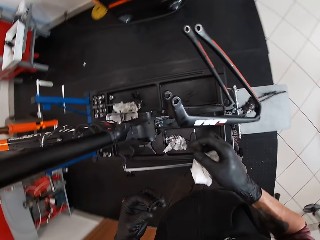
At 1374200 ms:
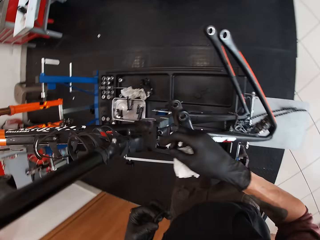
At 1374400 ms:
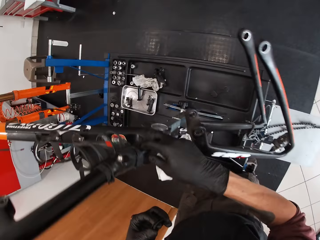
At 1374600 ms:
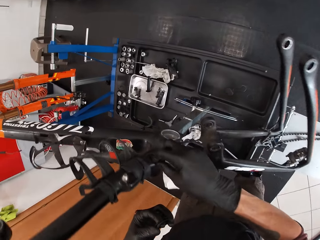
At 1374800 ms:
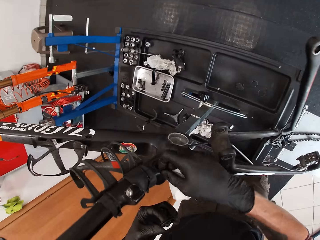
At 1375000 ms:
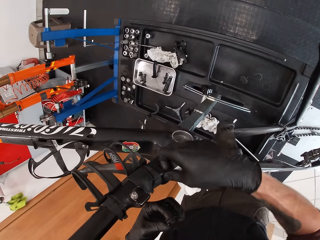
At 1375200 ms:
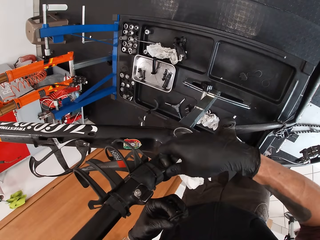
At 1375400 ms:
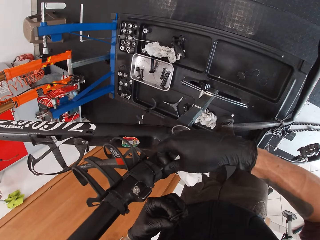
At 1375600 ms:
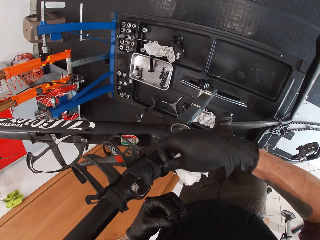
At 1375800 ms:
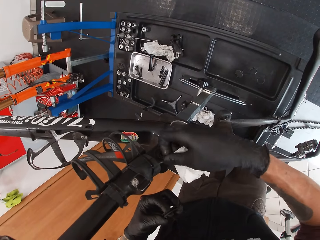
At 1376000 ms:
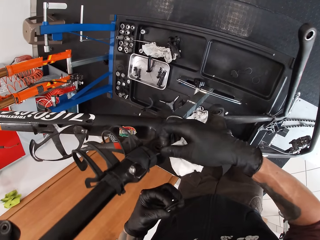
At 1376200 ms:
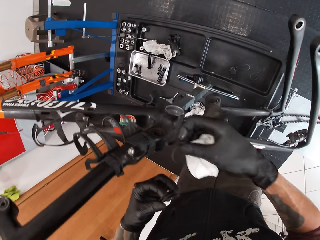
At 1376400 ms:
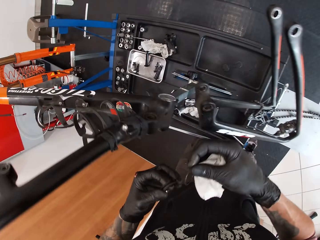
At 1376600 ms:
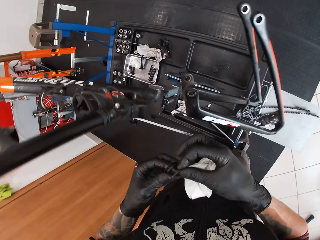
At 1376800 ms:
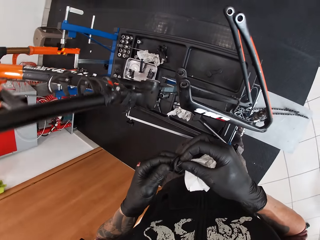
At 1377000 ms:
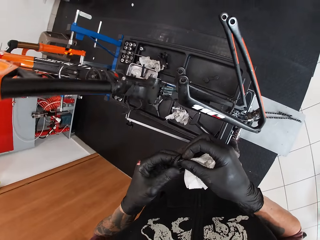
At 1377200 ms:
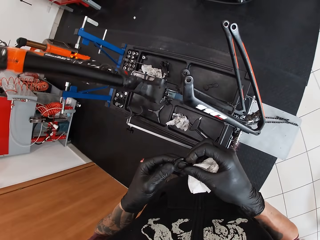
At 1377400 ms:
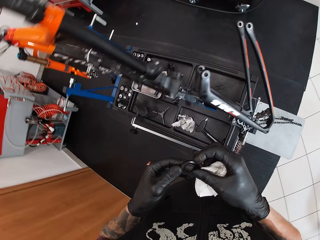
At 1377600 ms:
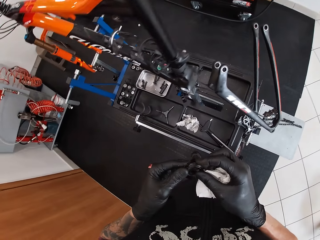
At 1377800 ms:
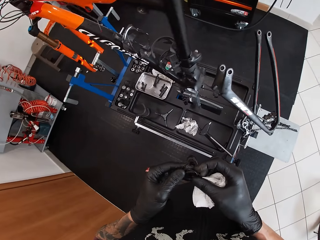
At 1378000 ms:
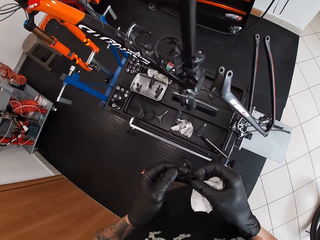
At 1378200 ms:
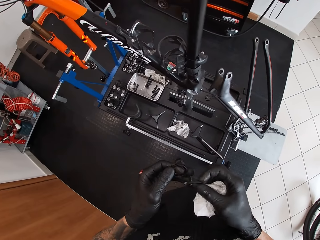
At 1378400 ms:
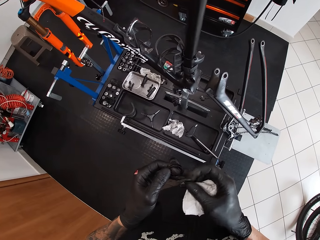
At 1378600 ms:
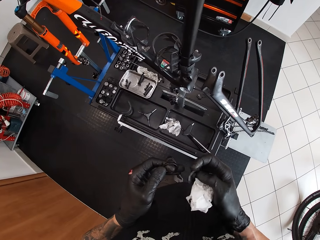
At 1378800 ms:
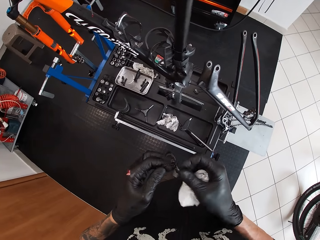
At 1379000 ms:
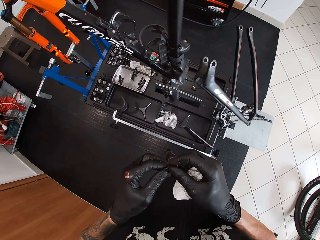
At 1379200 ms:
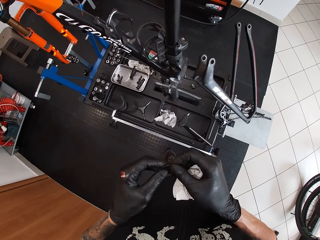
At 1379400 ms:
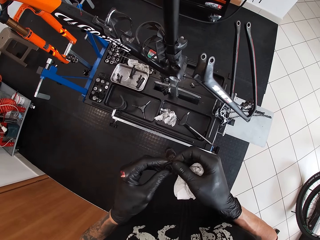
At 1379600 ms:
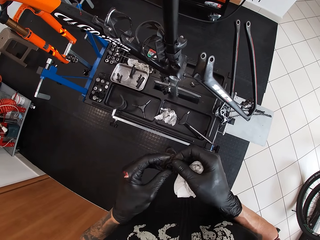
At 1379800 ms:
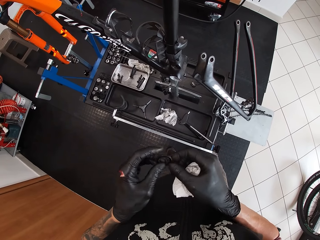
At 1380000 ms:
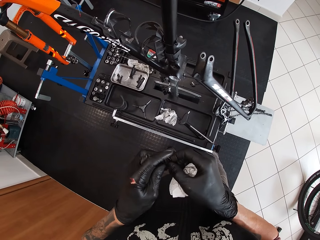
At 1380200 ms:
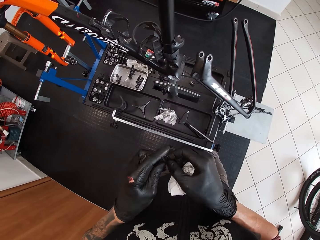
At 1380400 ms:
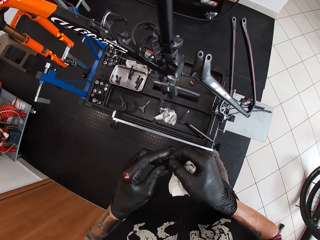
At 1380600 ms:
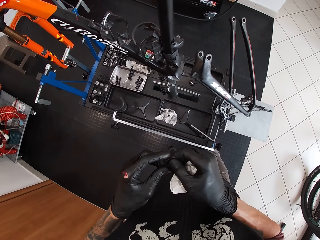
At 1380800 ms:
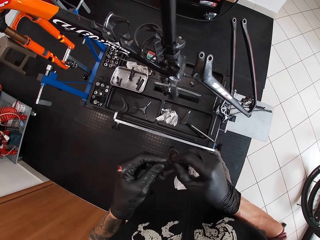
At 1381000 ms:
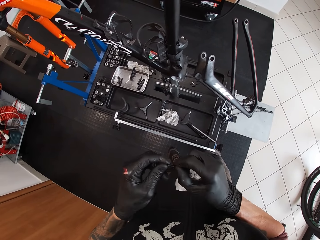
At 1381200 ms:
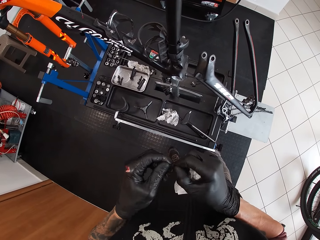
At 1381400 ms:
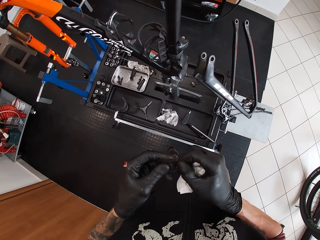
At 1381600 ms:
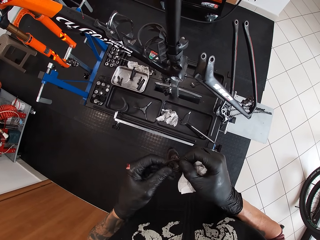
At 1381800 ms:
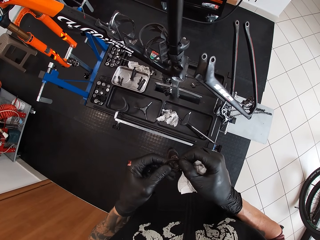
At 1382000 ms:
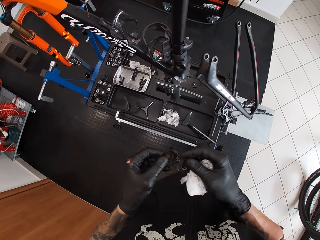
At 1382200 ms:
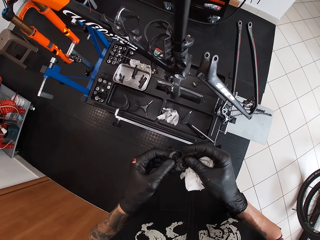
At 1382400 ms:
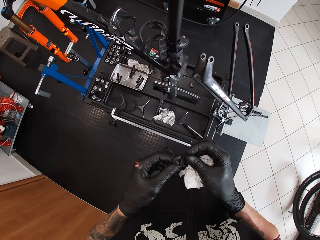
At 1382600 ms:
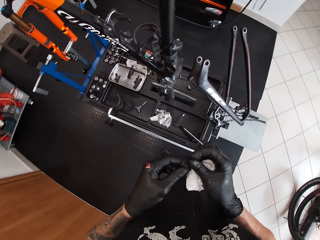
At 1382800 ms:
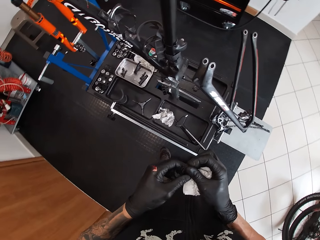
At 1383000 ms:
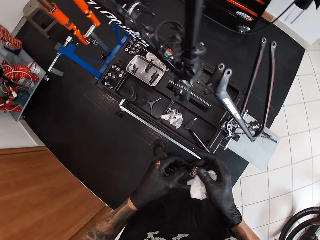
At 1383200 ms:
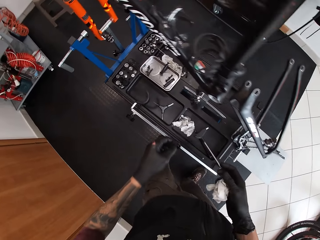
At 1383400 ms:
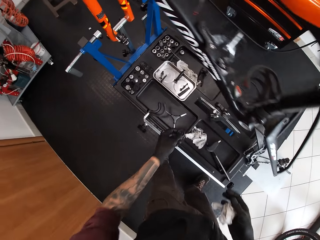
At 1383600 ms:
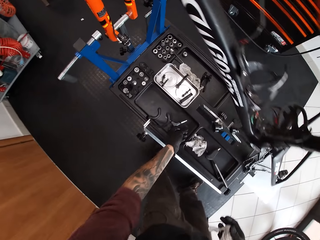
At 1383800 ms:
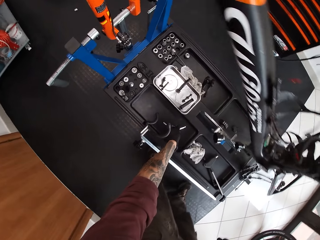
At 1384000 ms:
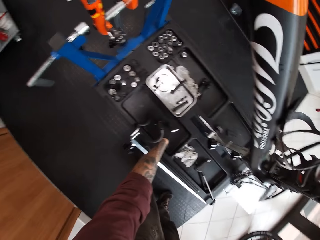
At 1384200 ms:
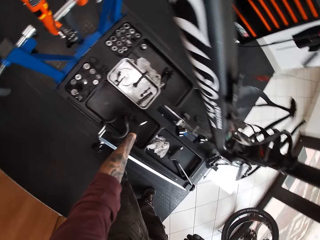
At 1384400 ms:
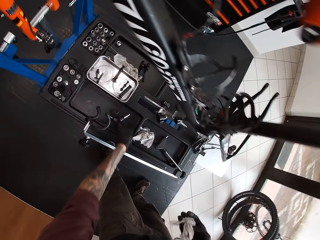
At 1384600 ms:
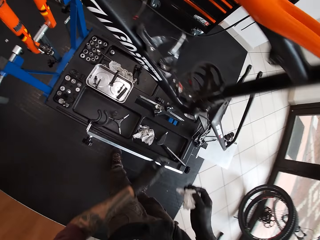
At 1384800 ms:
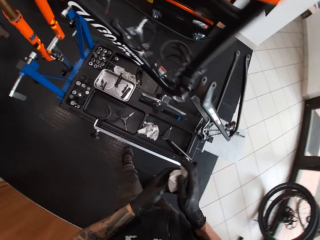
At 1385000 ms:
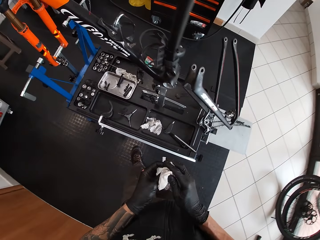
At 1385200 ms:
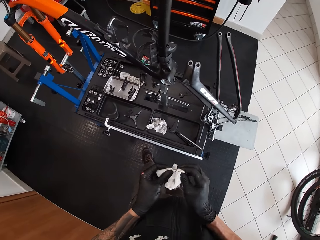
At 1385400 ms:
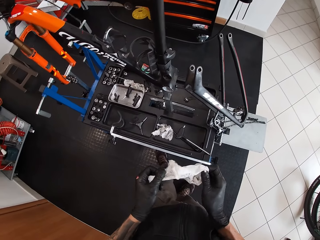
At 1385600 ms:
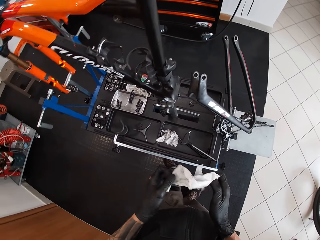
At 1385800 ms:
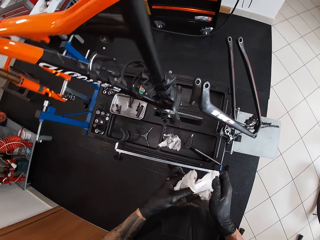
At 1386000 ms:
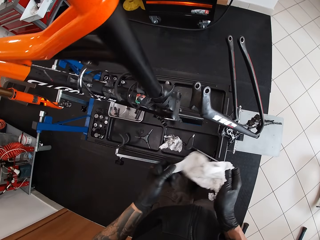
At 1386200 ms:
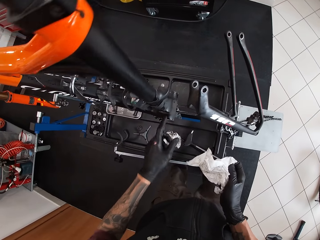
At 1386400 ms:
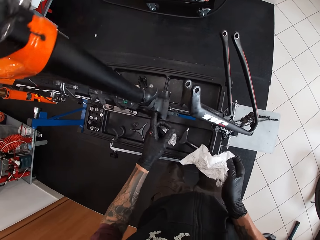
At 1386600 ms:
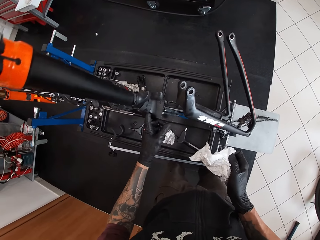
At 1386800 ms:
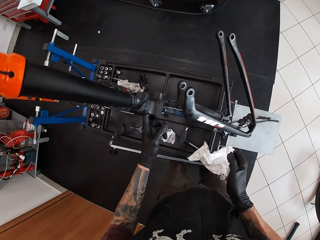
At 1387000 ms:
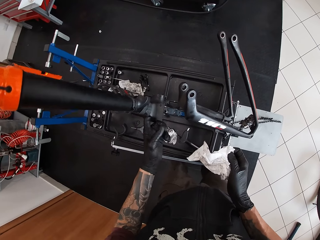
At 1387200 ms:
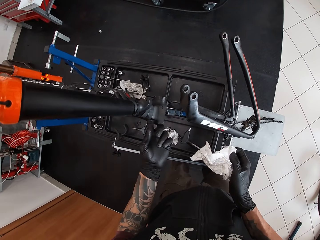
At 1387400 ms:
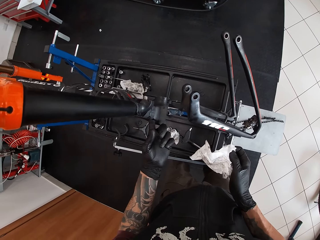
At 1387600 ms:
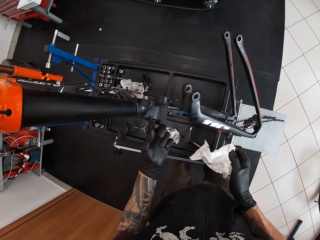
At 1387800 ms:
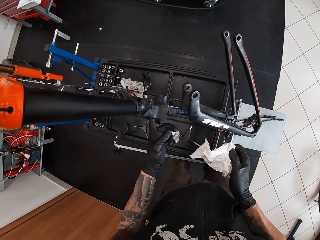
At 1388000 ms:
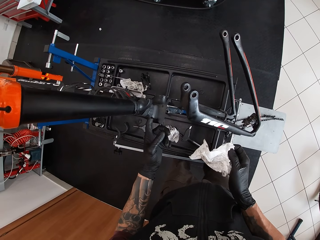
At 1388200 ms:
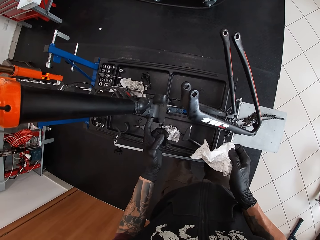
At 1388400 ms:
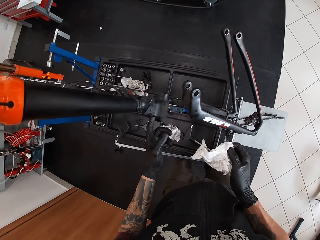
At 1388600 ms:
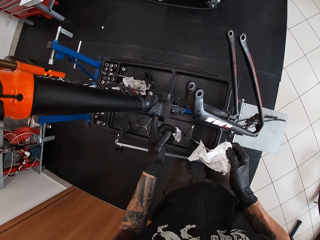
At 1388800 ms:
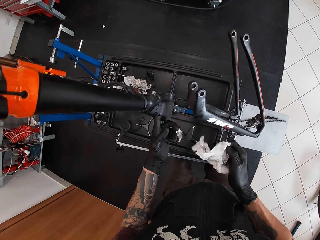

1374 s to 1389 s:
The camera wearer removes a nut from a rod. He joins the nuts. He adjusts the nut on his hands. He drops the bearing ball or nuts on a desk with his left hand. He adjusts a piece of tissue paper on his hands. He adjusts the nut on the rod.

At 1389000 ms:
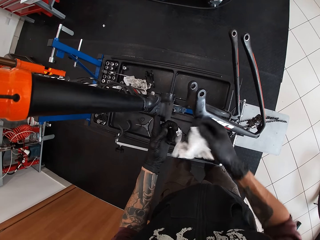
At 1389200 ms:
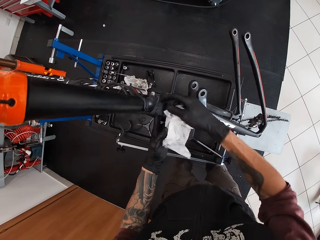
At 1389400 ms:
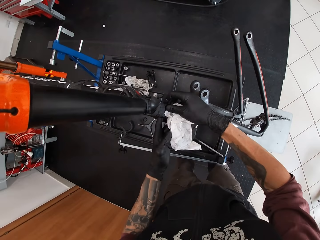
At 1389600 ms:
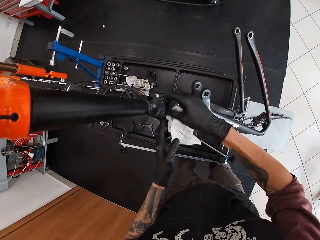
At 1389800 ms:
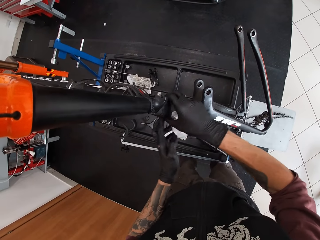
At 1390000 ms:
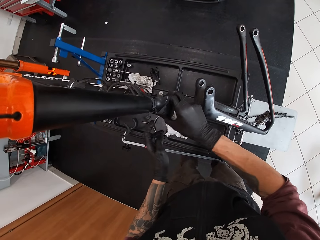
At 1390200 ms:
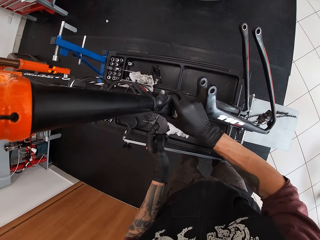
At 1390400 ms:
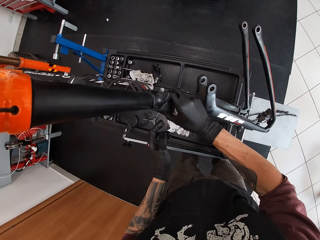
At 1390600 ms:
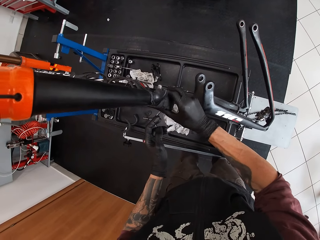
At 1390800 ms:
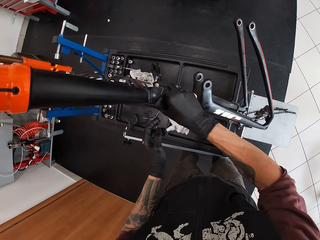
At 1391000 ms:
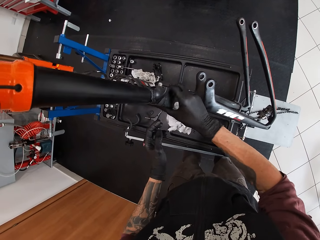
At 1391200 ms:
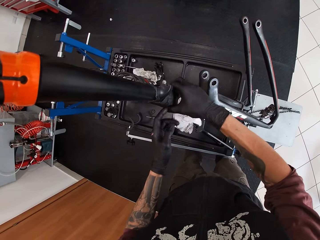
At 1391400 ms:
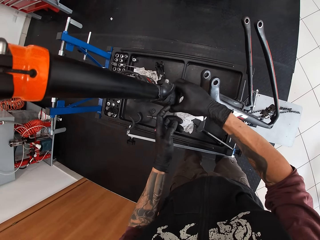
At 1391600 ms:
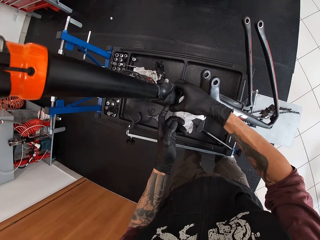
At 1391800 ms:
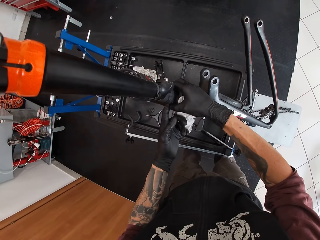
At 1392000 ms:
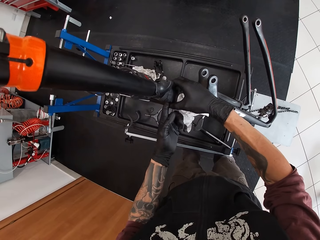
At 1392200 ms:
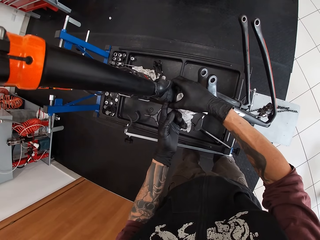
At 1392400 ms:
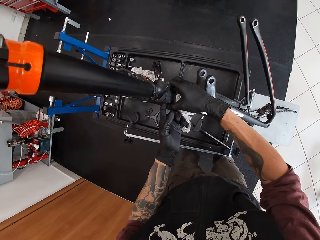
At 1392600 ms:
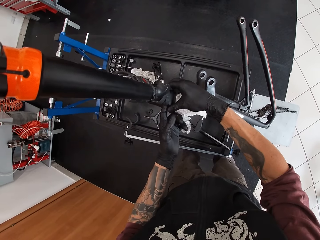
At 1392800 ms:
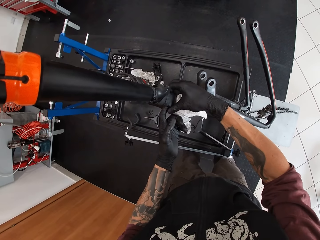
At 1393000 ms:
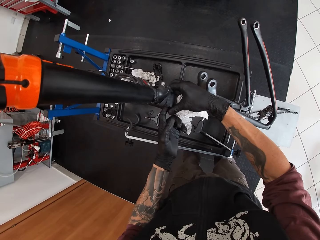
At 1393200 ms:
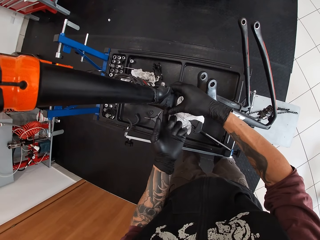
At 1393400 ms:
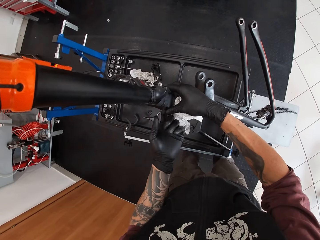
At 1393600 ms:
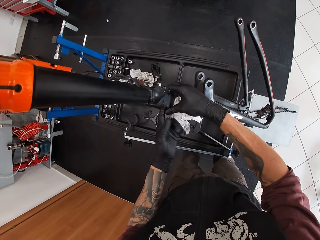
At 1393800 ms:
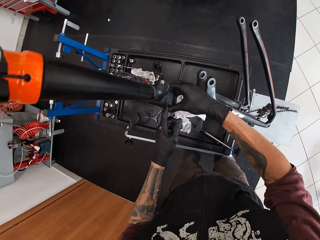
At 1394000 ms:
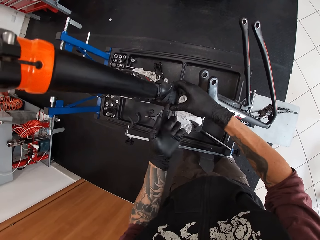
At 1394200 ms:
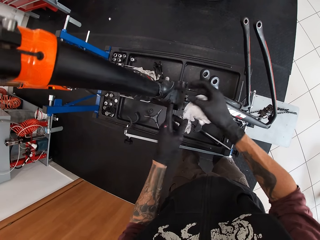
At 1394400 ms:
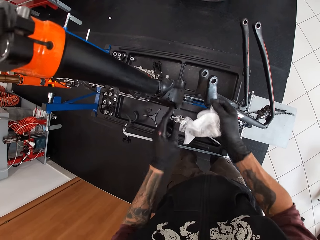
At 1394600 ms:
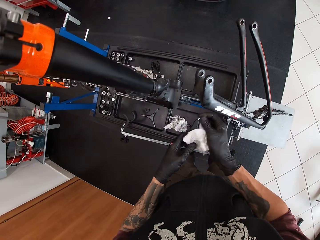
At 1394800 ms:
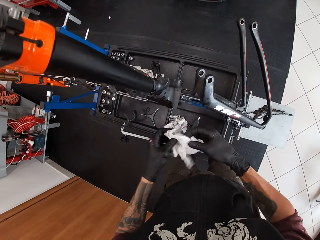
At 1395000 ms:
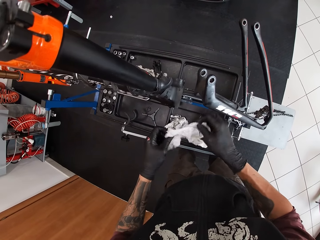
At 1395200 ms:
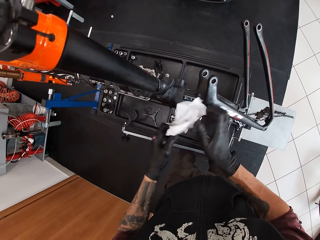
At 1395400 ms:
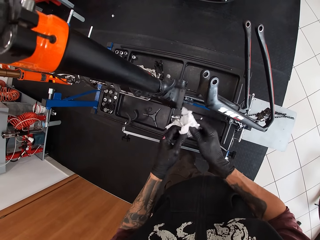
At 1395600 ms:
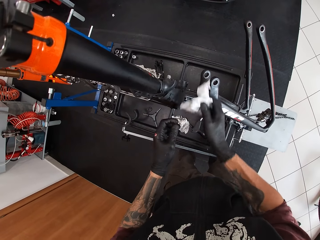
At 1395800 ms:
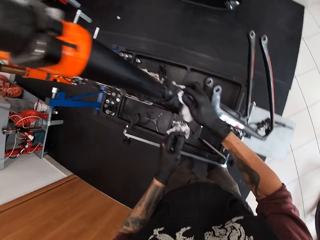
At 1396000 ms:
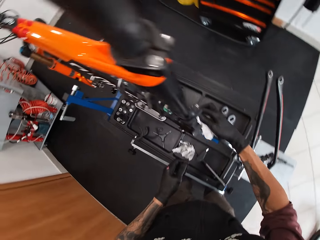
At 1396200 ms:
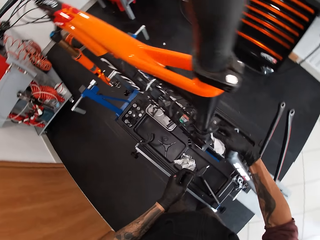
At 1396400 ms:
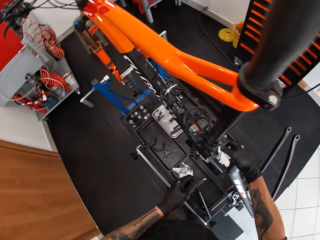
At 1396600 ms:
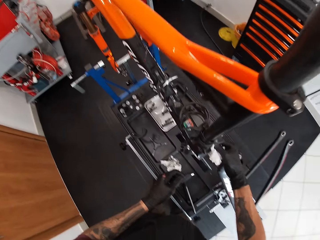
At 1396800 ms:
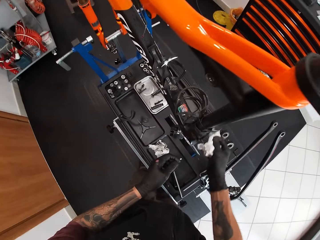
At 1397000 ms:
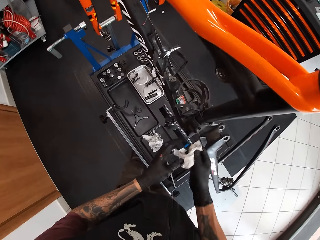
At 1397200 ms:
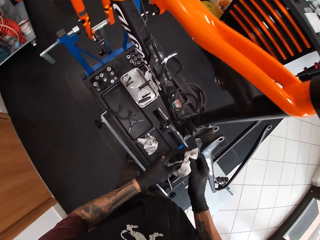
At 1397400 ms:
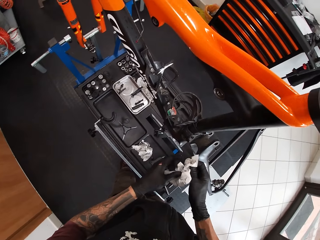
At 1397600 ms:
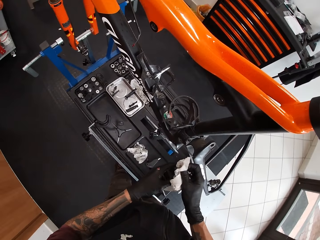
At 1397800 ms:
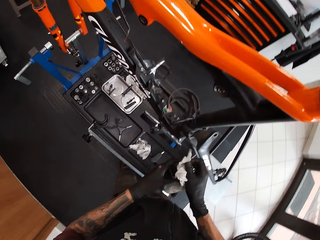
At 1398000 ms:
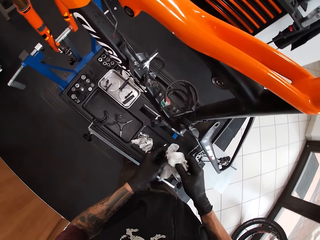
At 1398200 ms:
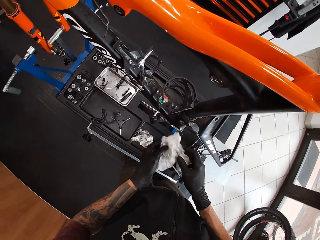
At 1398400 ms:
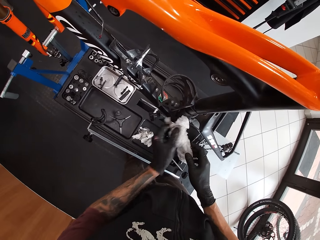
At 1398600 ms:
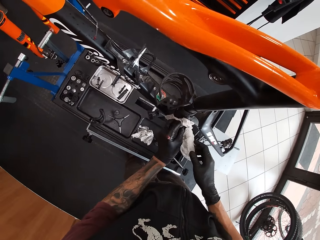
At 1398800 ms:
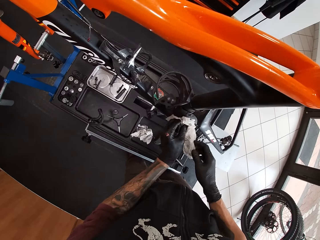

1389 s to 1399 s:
The camera wearer removes a nut from a rod. He cleans the bearing ball housing with both hands. He adjusts a piece of tissue paper on his hands. He wipes the rod with the piece of tissue paper. He adjusts the piece of tissue paper on his hands.
